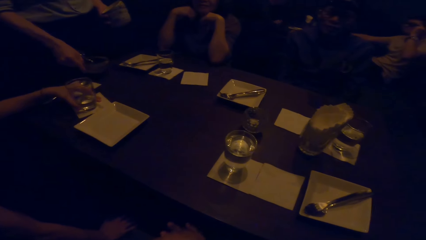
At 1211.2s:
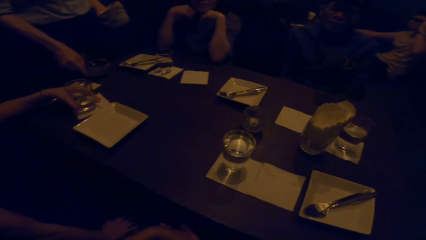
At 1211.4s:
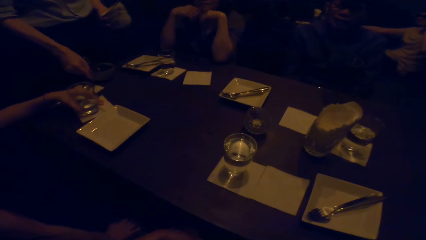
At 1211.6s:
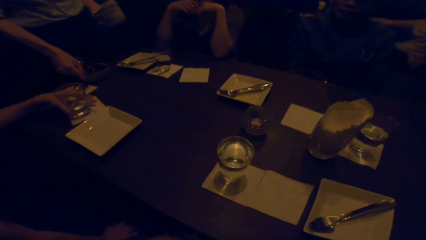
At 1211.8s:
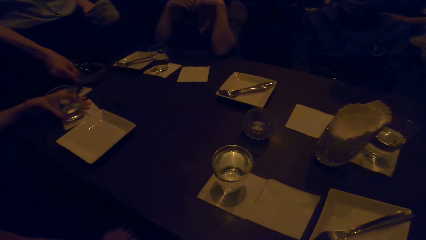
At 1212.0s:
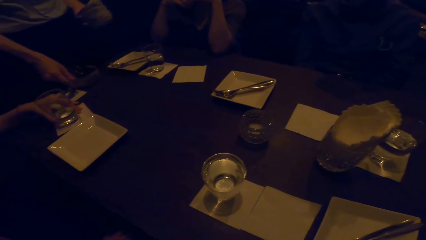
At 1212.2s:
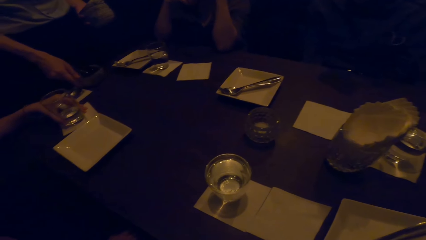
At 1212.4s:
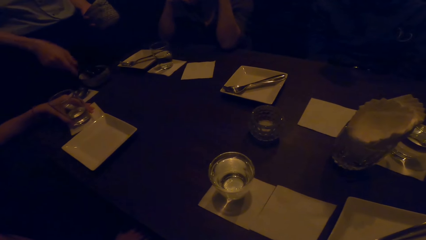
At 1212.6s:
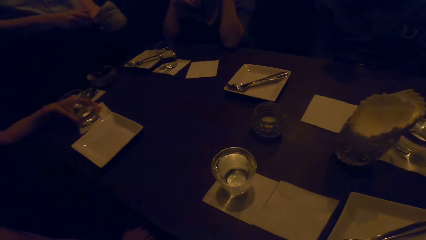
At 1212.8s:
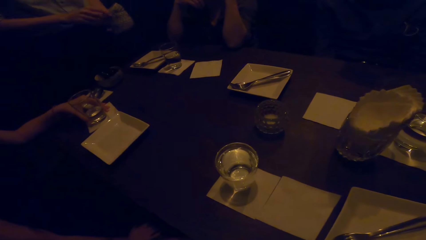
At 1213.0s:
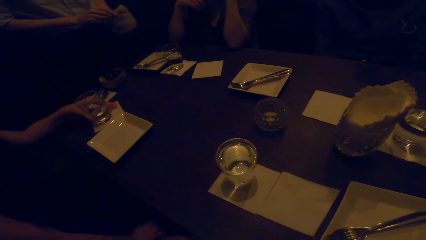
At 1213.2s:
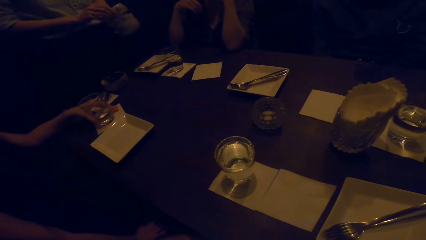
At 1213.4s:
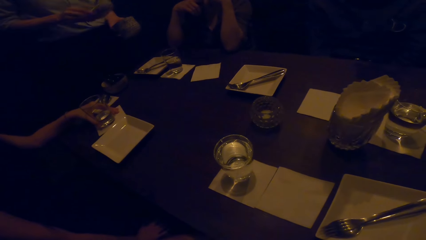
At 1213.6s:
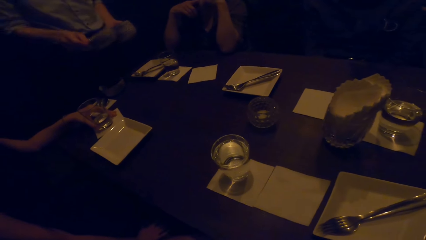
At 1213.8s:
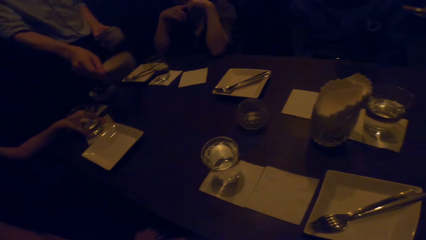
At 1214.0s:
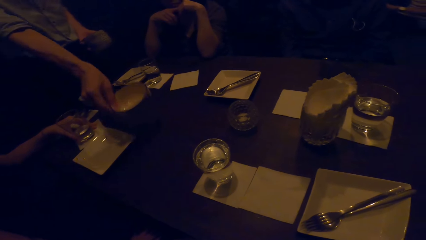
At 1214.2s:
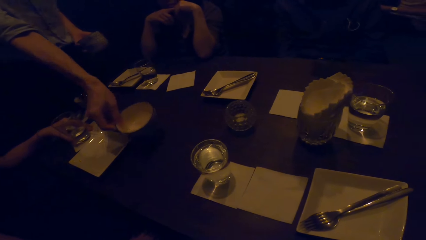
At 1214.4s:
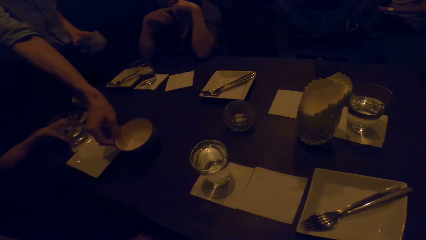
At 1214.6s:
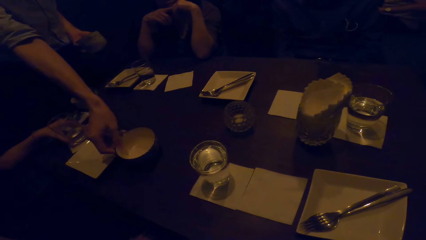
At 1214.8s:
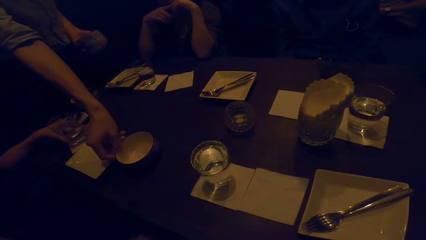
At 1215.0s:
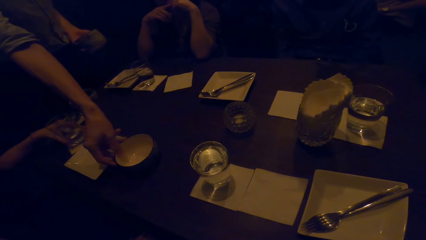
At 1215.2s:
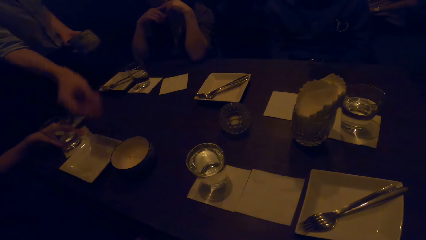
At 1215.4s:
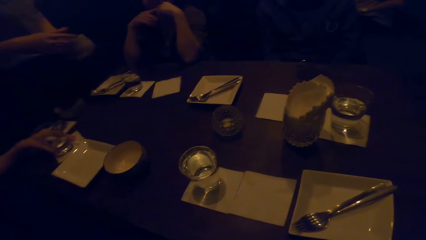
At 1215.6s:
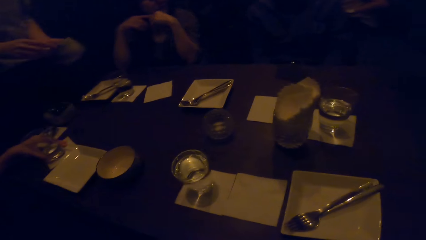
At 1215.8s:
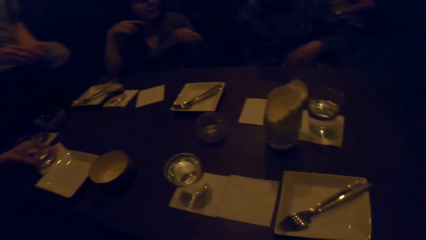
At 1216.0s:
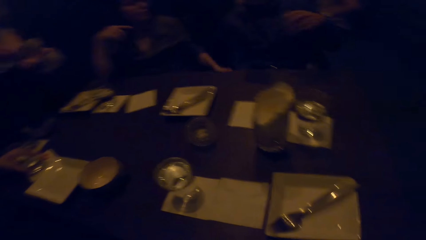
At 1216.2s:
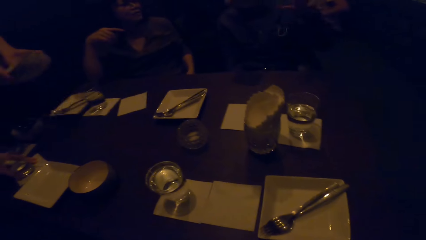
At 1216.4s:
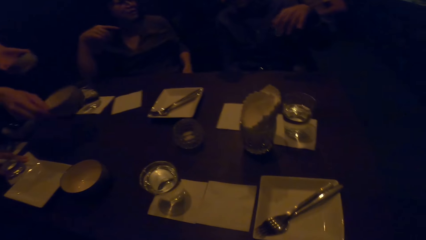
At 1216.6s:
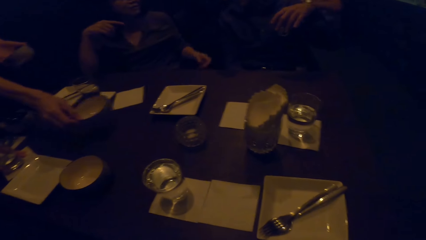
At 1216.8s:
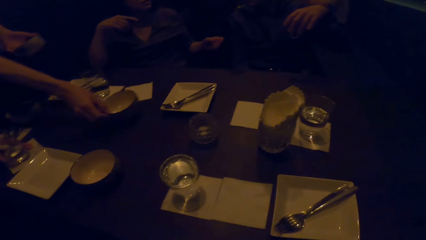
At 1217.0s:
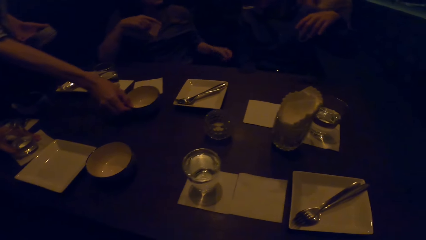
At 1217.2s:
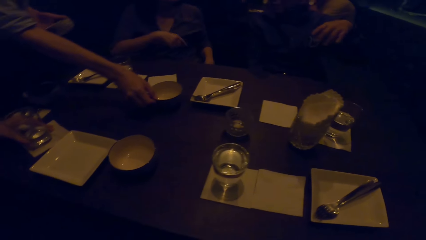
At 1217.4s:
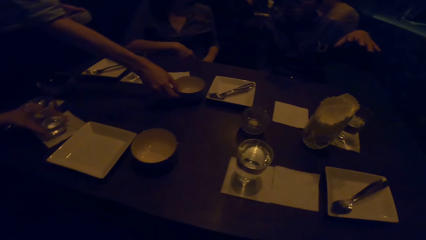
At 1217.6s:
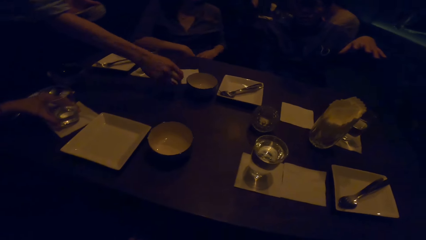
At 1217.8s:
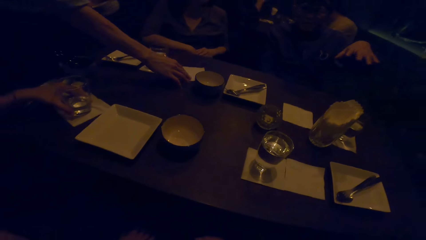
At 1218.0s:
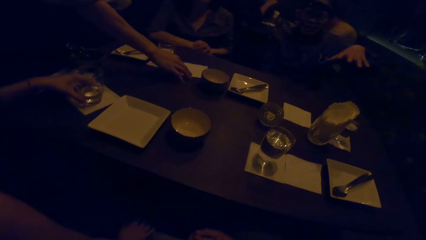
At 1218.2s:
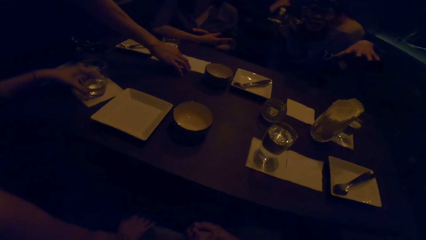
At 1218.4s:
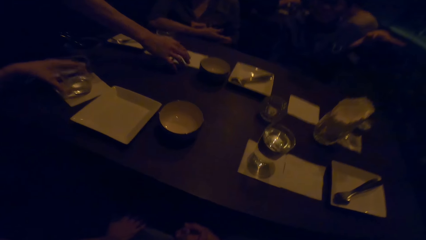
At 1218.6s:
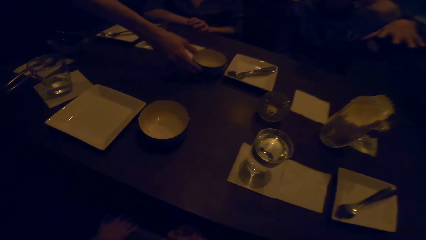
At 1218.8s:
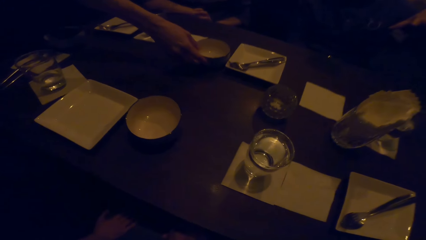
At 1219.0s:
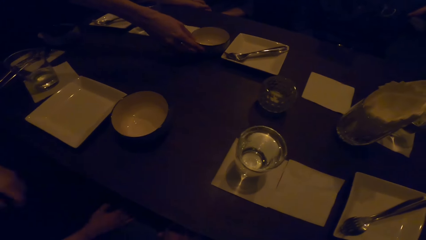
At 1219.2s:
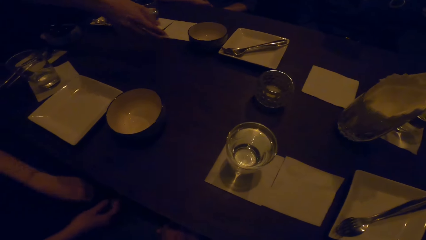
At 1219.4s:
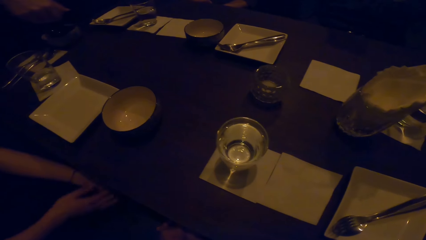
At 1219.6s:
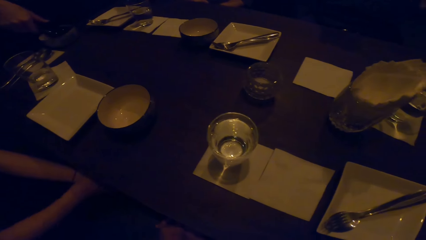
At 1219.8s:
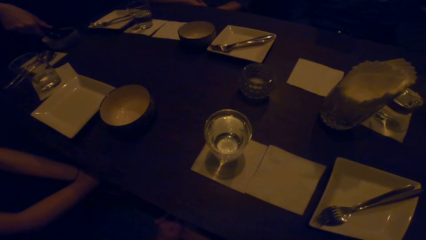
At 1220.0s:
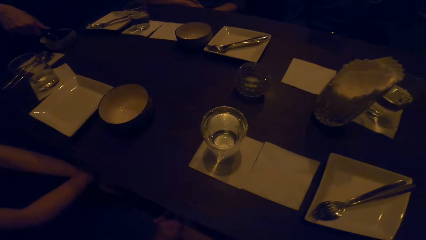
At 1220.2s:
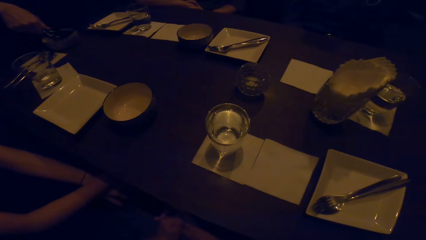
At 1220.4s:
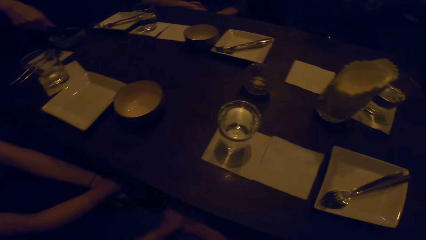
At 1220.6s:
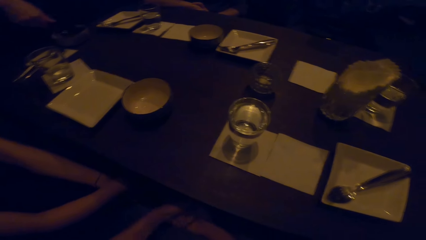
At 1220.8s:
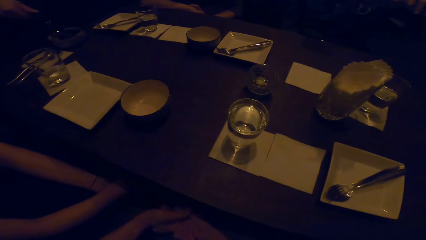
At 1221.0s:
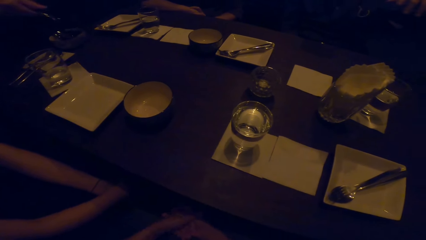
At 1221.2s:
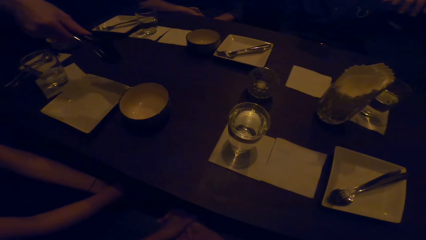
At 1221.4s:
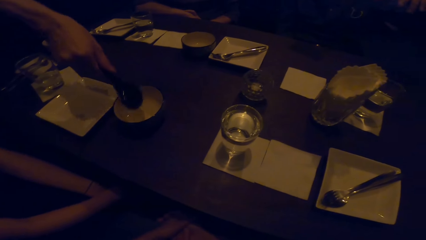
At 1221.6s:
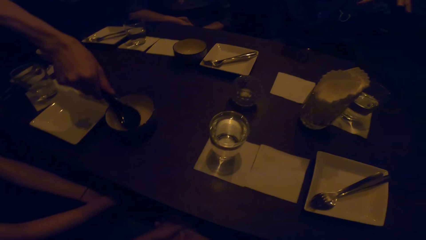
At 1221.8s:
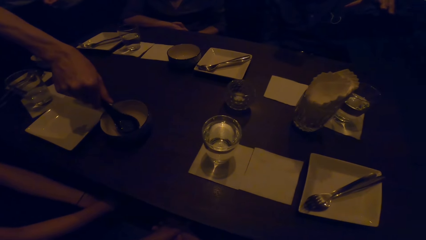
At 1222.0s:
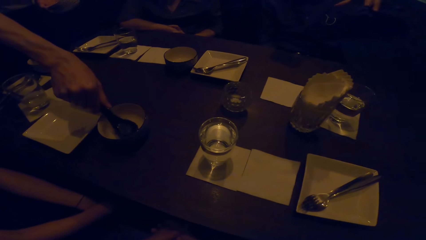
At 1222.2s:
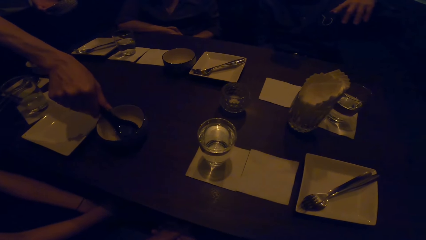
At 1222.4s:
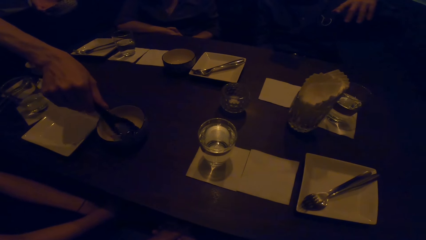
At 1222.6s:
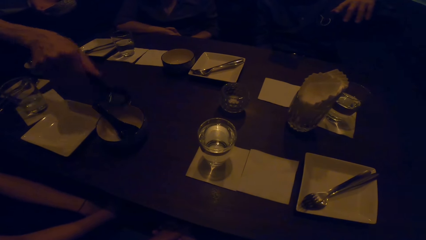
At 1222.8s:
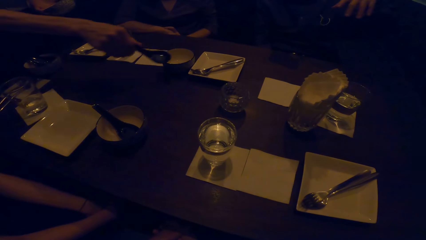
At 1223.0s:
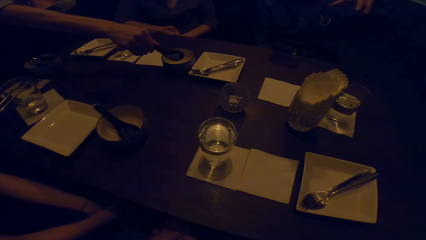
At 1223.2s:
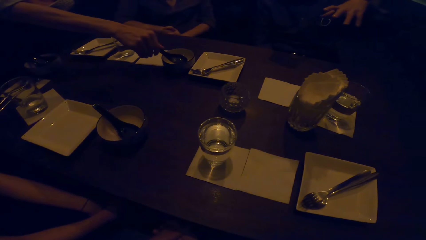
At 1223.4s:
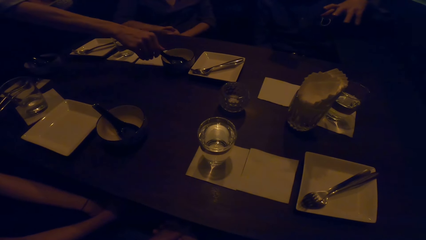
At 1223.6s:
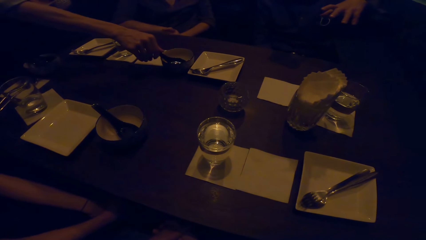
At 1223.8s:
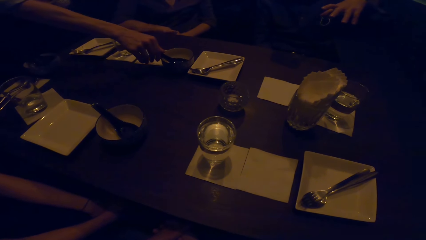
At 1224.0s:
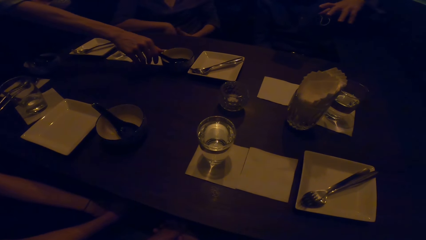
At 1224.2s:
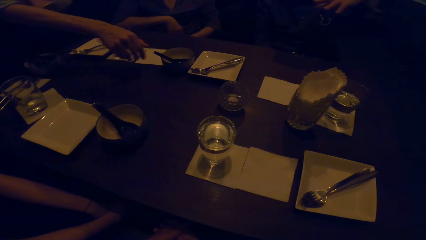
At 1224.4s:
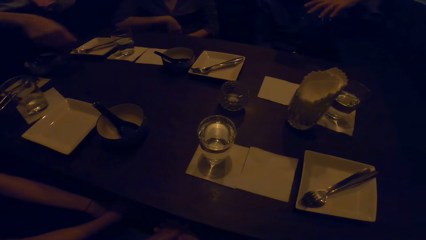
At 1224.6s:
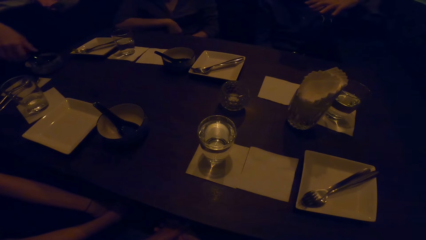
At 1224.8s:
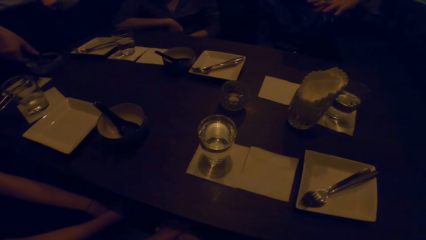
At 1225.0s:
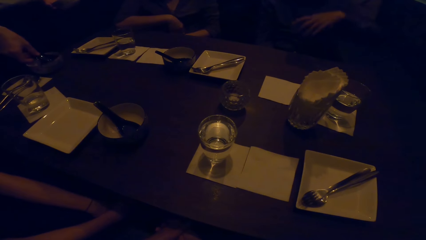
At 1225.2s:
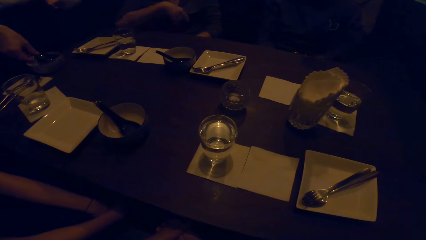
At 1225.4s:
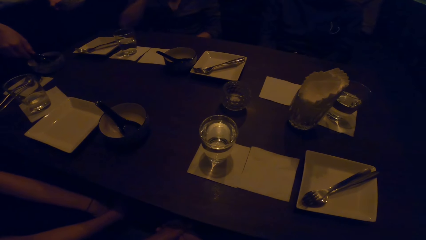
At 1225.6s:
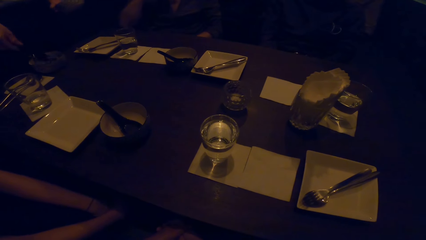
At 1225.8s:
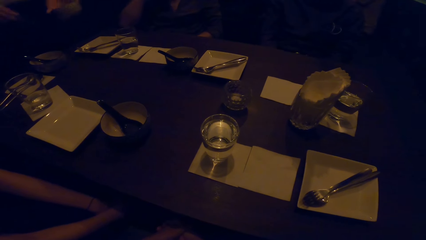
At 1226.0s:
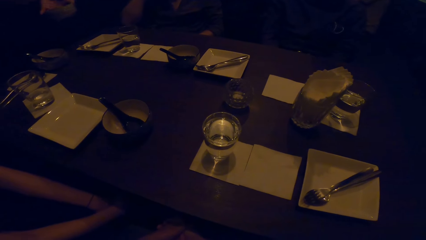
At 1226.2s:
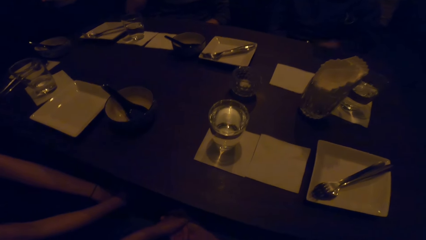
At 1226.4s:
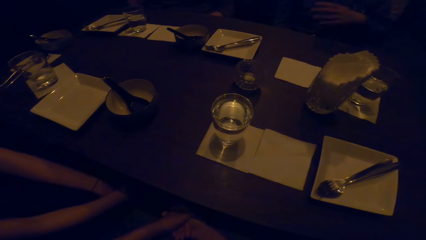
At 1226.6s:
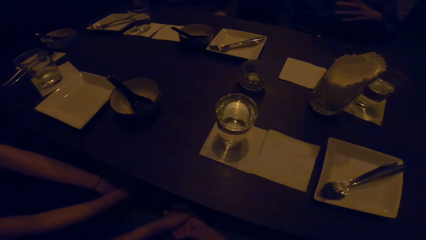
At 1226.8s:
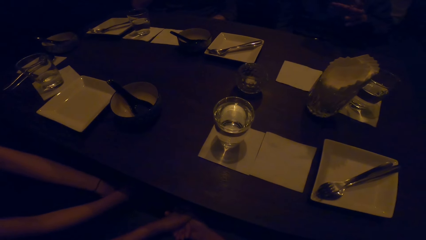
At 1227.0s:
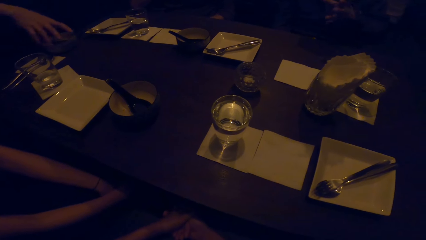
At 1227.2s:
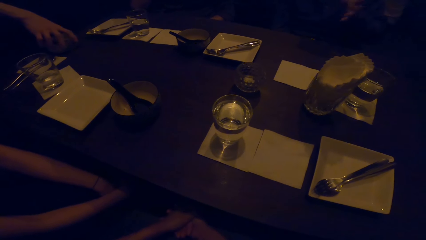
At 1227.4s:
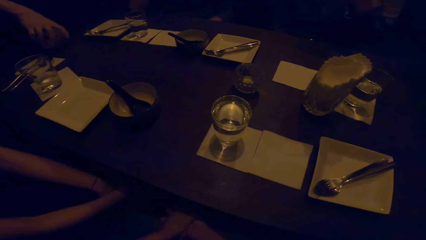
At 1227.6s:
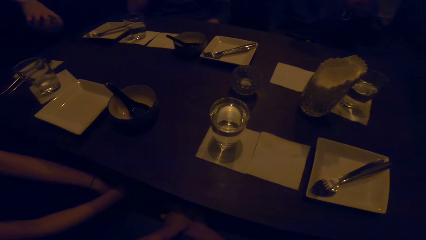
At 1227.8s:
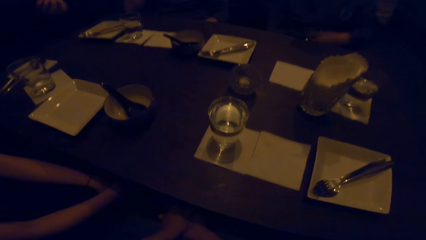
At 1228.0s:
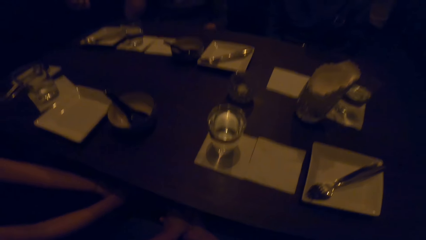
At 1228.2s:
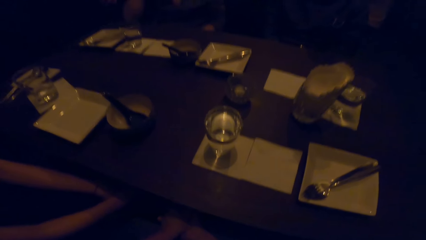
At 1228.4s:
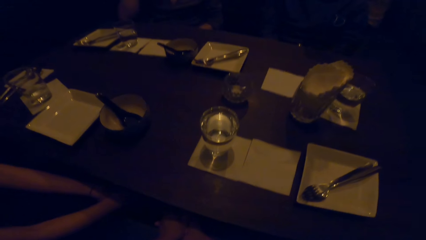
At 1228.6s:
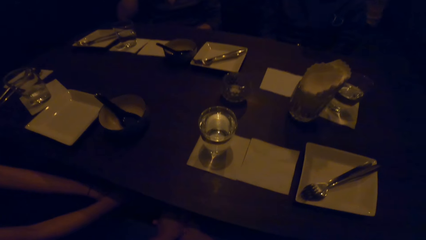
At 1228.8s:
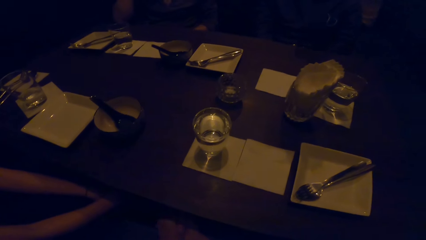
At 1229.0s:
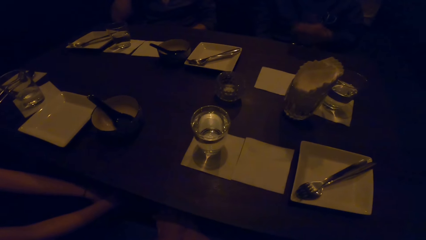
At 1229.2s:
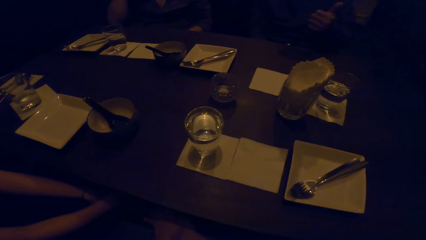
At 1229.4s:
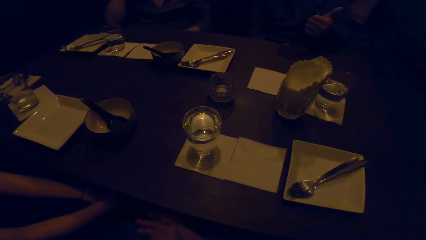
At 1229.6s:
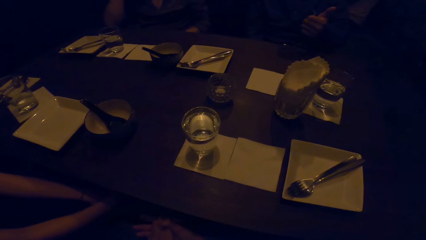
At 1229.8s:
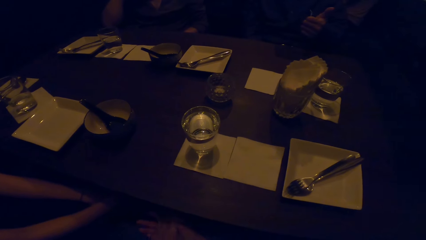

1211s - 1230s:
A person puts a bowl on a table. A man talks to his colleagues. A woman looks at the man and talks slowly to the man. Someone adjusts a serviette on the table. Another woman puts her hands together under the table. The person picks a serving spoon. The person puts the serving spoon into the bowl. The person picks the serving spoon. The person puts the serving spoon into the bowl. The person picks up the bowl and walks around a dining room.
